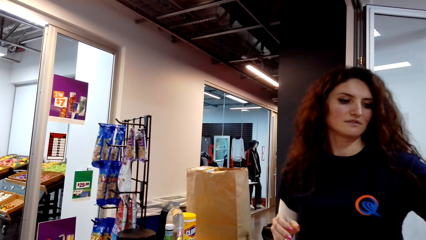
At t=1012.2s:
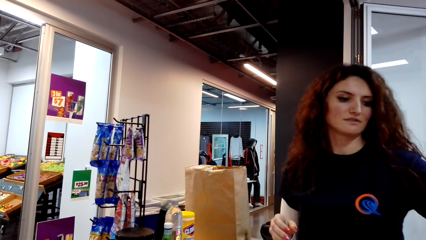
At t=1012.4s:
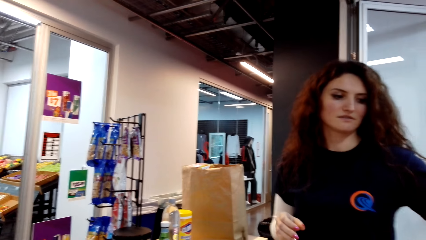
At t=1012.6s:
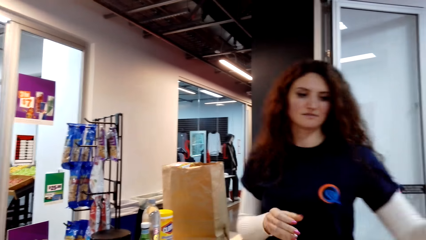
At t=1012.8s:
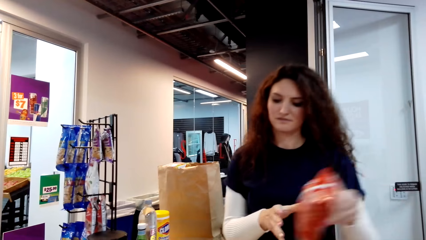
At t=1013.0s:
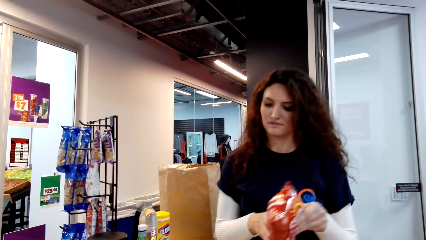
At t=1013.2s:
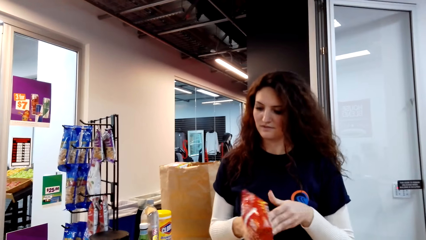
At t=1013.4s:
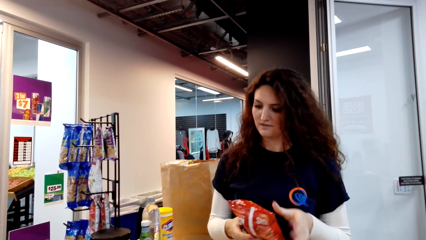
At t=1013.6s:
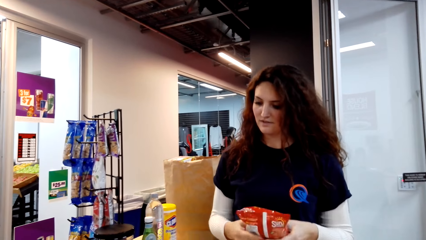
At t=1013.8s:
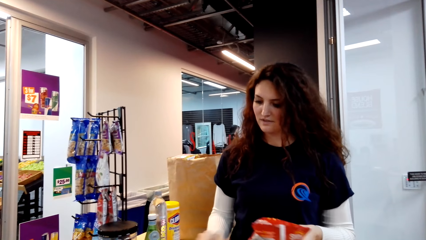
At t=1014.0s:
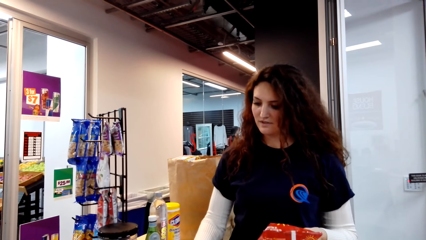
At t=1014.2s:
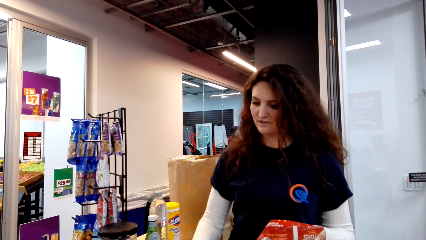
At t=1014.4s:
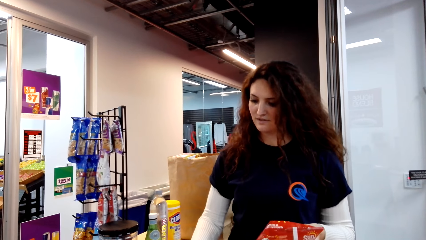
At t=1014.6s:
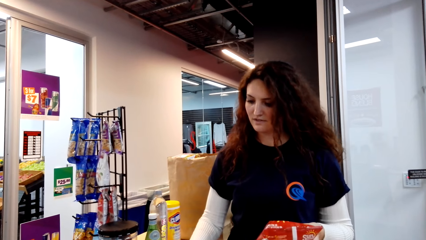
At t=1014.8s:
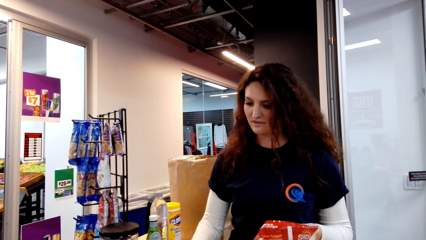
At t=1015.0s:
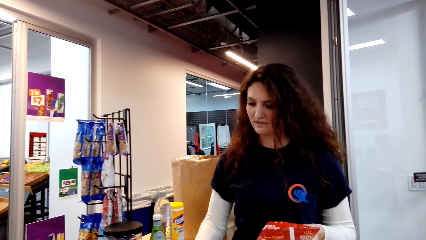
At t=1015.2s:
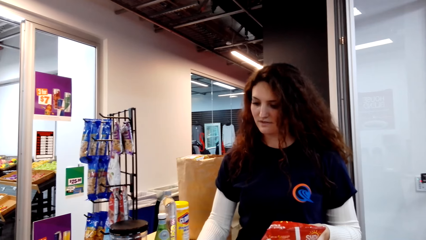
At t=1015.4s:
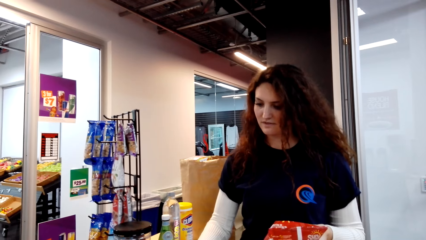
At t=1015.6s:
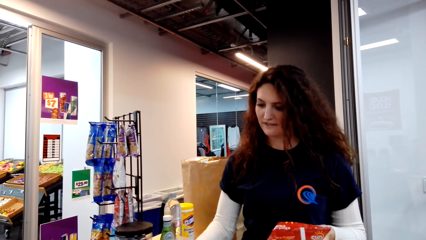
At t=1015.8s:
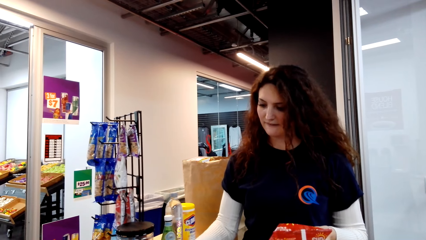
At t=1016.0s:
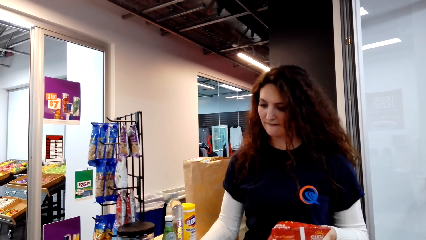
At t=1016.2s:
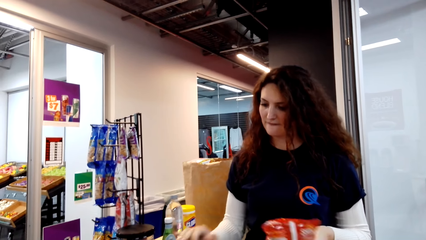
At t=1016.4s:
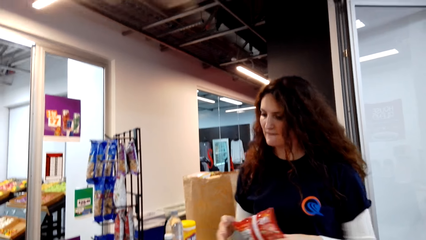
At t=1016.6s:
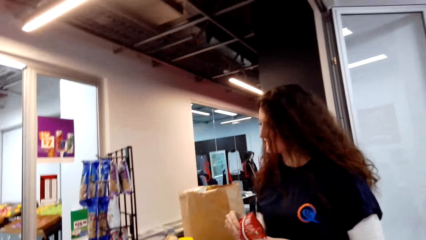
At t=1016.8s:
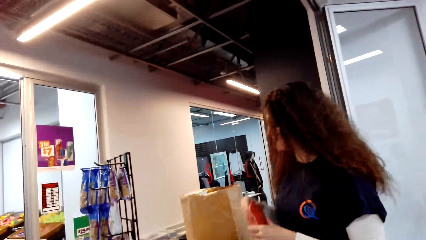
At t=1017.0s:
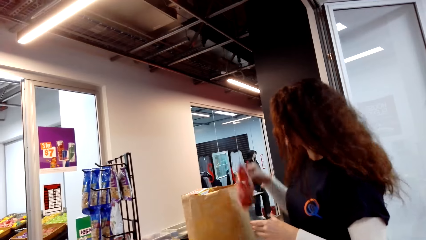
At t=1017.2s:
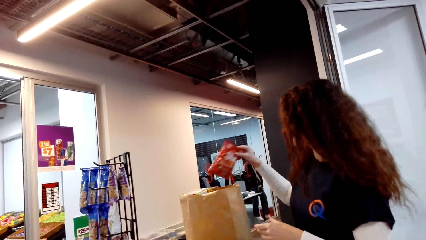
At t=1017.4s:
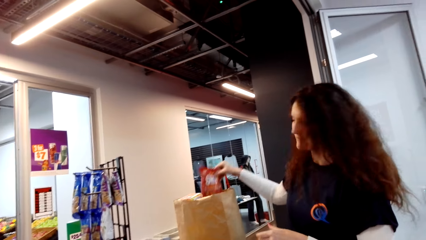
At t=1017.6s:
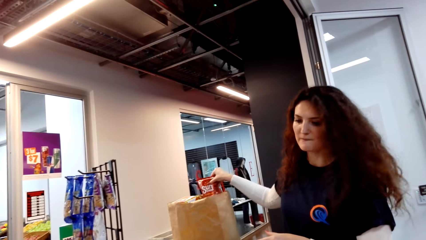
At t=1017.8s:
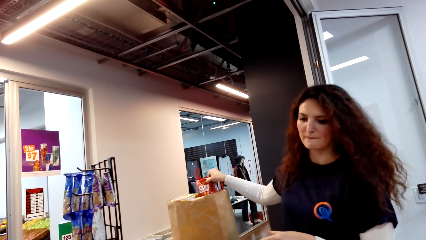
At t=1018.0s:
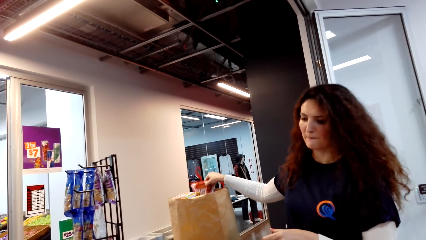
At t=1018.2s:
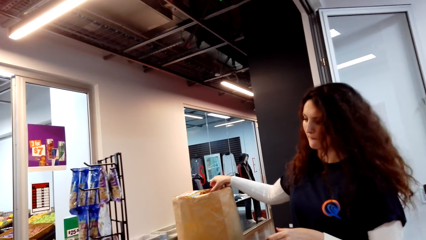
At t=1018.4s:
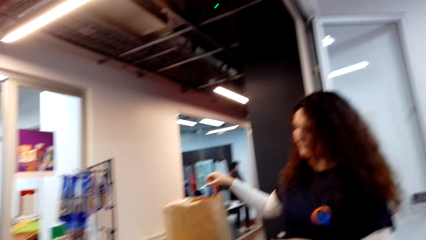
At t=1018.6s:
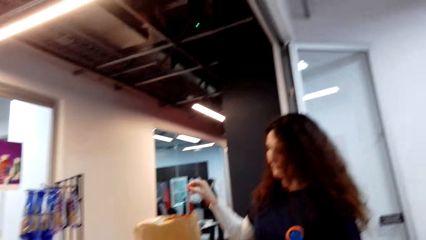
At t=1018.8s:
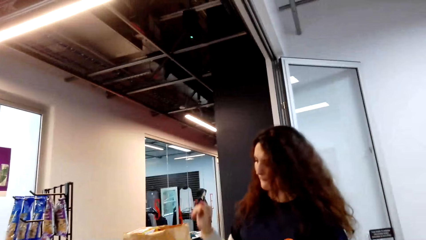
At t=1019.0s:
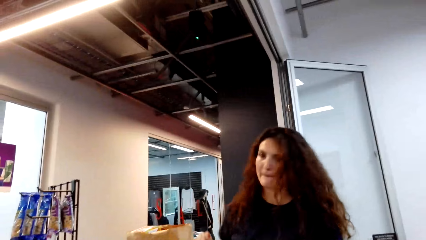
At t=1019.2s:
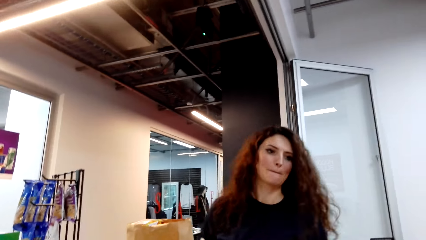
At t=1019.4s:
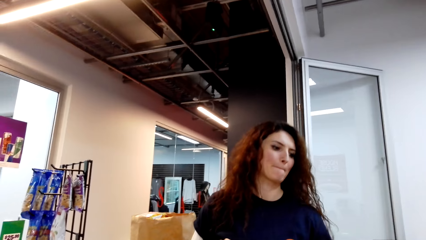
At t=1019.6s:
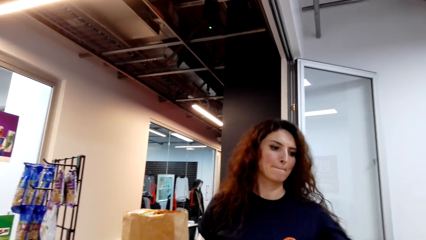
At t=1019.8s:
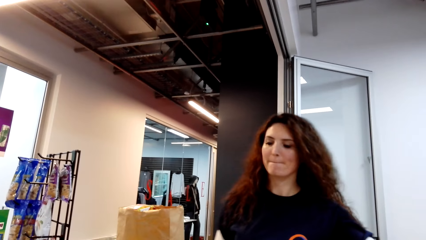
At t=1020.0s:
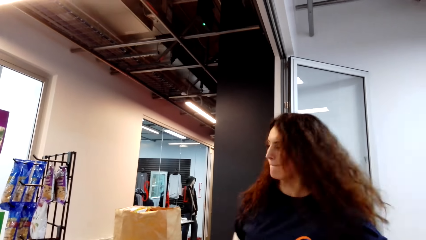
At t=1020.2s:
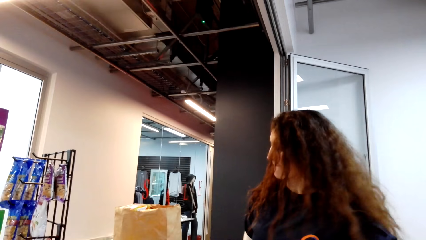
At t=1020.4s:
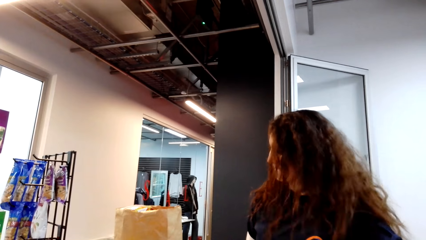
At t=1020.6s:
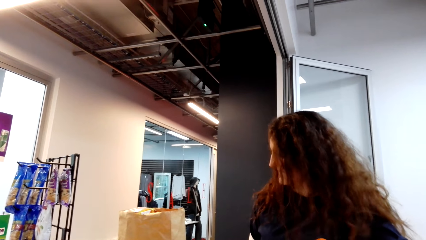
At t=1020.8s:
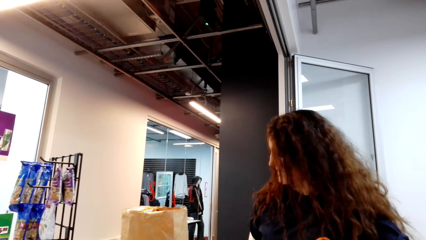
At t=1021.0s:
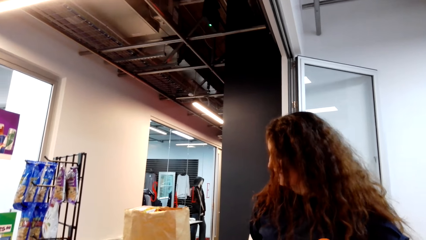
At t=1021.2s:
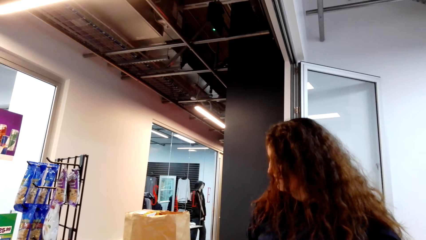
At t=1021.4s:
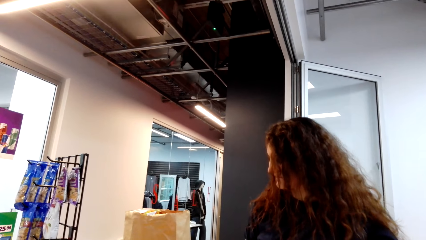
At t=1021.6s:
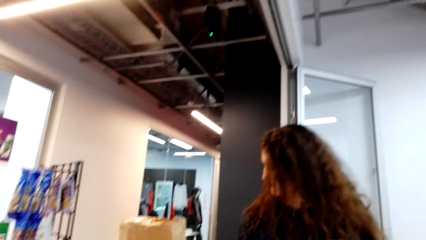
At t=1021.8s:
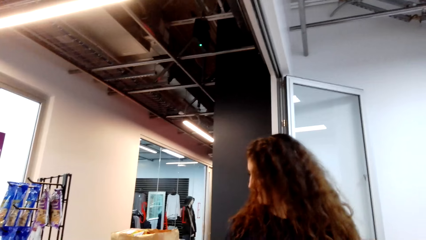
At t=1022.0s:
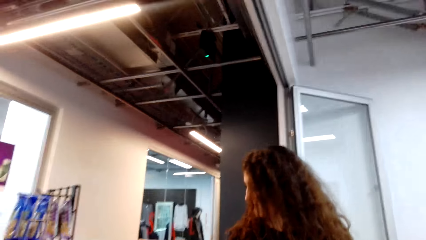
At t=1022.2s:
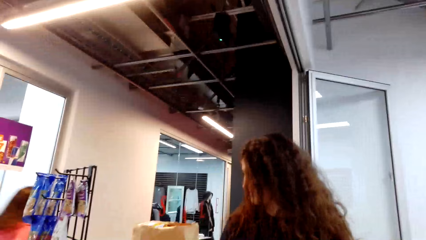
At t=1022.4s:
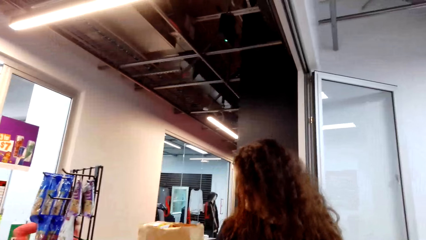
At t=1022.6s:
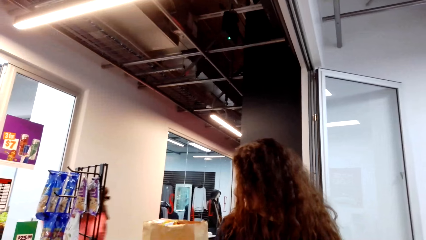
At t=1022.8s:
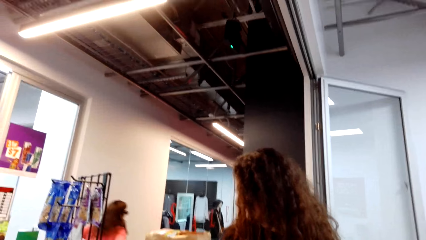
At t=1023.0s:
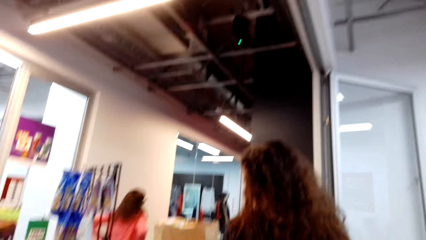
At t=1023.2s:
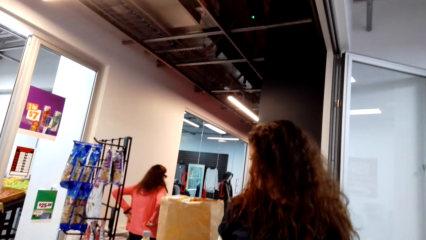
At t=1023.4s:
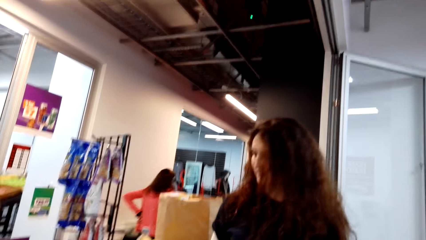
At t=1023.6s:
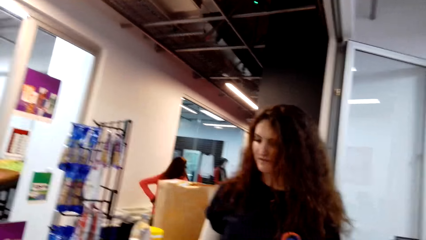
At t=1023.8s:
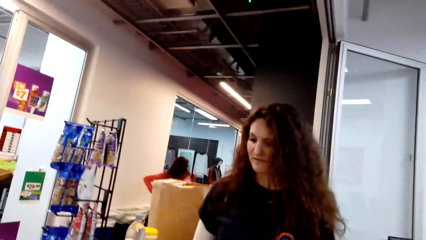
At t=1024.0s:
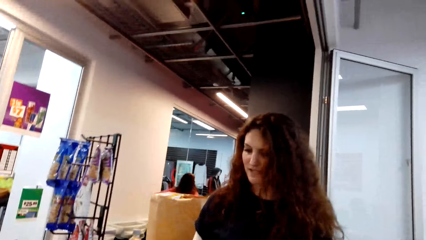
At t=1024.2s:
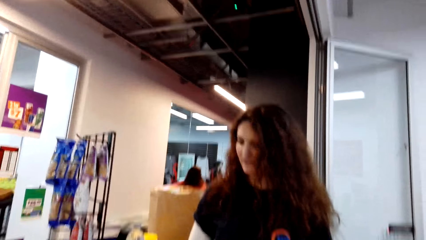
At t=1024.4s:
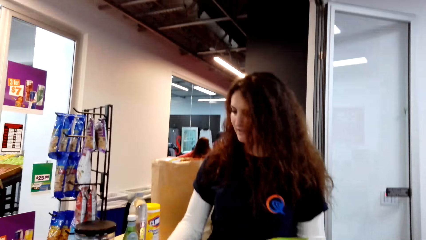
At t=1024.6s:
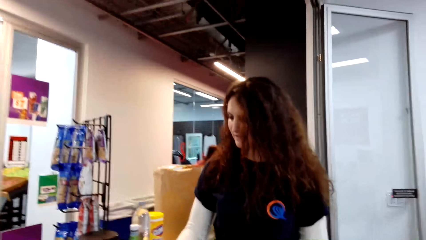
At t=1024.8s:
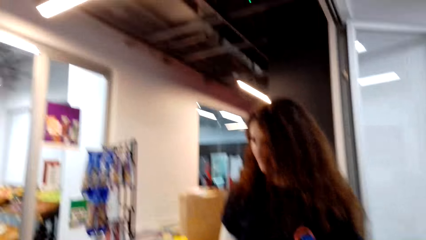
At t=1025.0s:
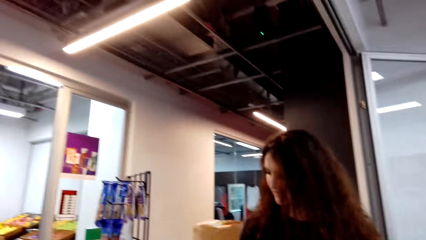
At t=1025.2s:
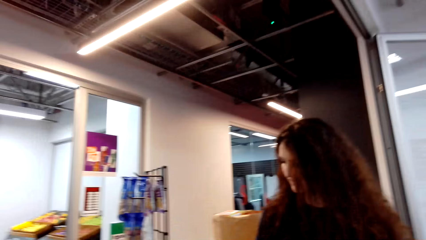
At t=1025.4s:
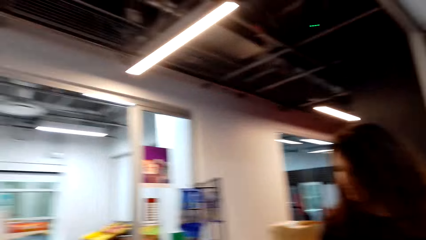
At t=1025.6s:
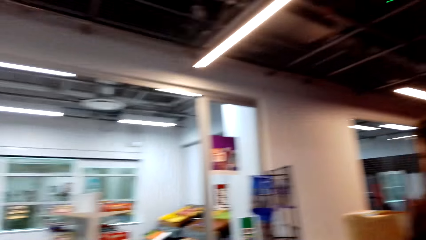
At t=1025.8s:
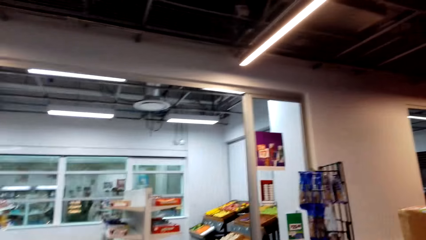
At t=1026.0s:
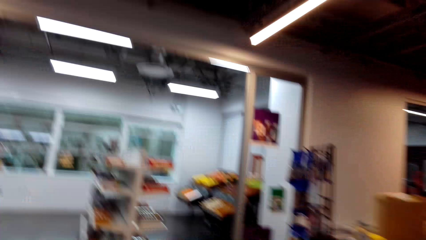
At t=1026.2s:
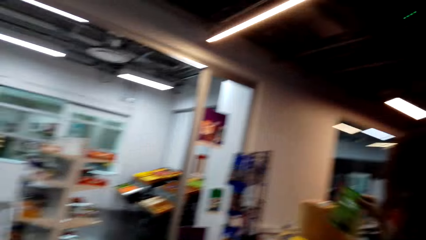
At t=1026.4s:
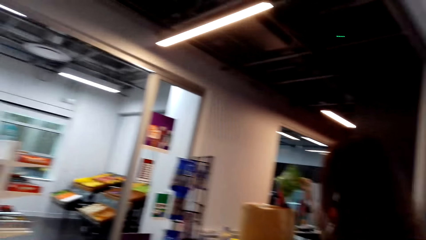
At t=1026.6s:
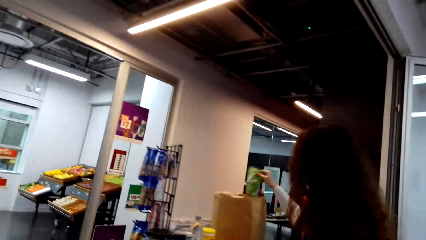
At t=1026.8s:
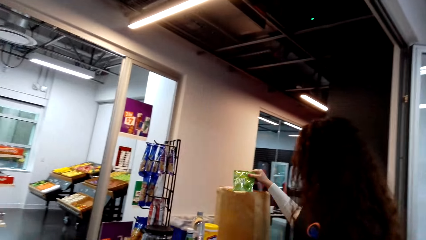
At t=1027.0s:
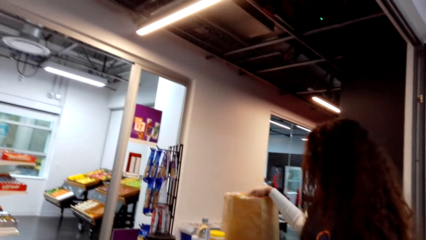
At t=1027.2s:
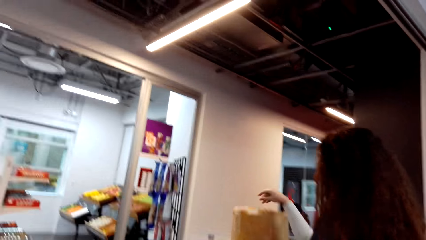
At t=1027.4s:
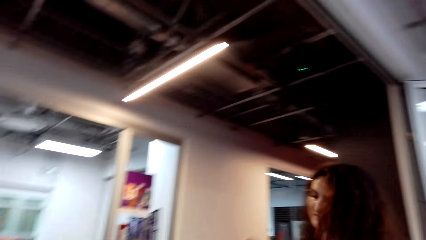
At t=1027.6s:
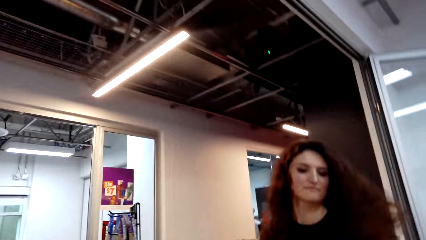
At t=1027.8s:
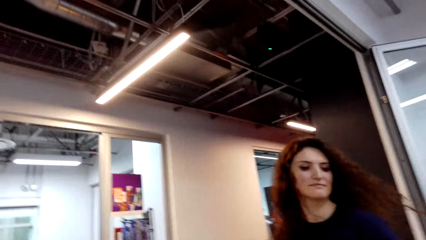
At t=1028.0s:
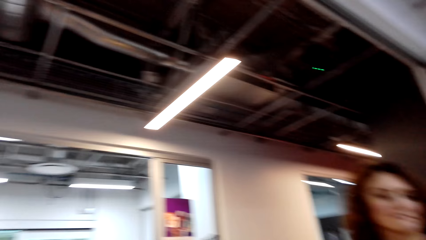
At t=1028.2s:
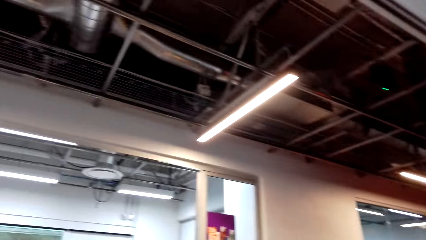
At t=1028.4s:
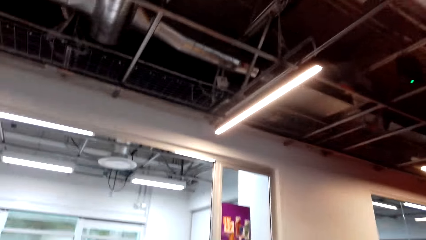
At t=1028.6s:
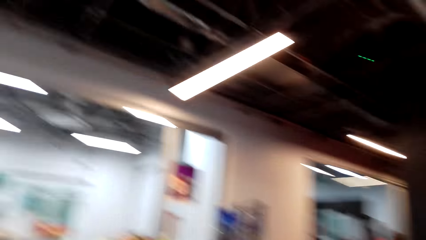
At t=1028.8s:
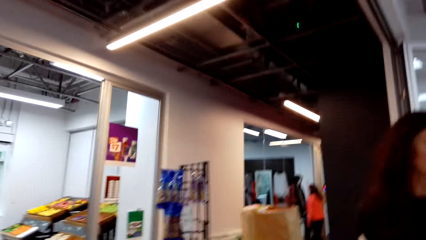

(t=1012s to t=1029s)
The cashier picks a pack of something. The cashier scans the pack. The cashier calculates the price of something. The cashier puts the pack in the shopping bag. The cashier picks a pack. The cashier scans the pack. The cashier puts the pack in the shopping bag.
